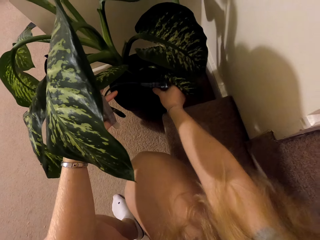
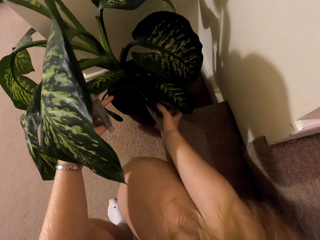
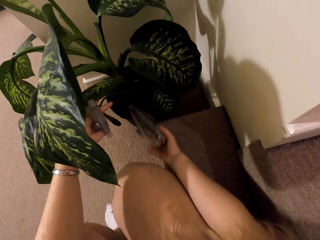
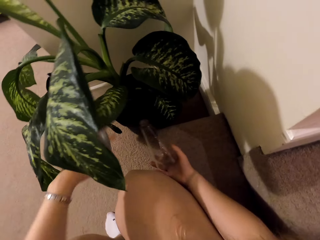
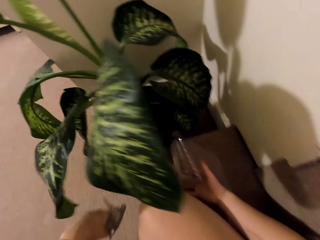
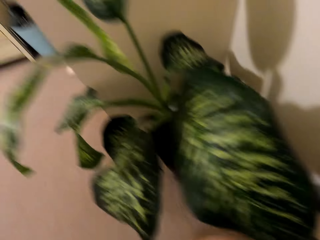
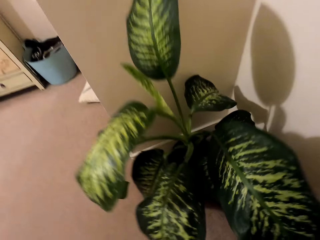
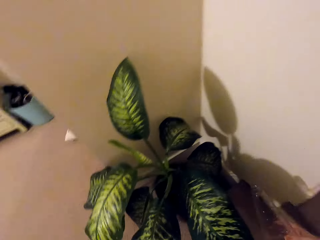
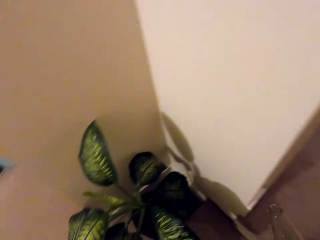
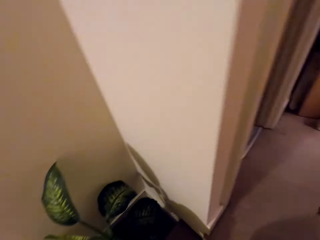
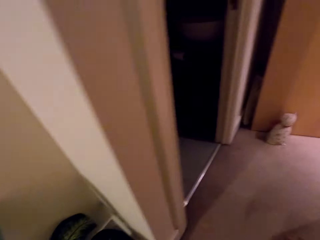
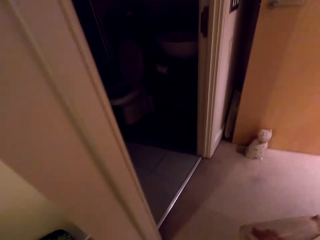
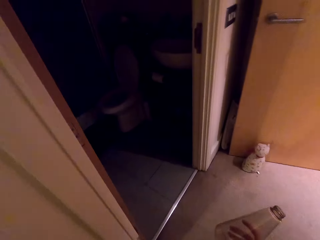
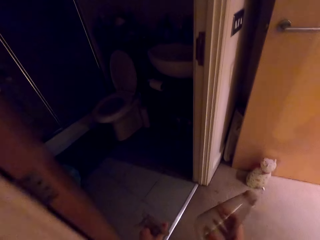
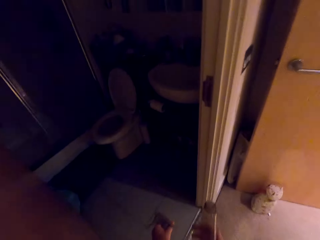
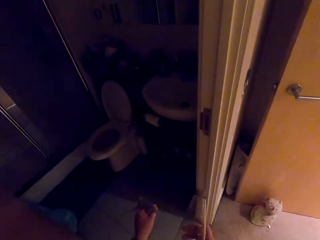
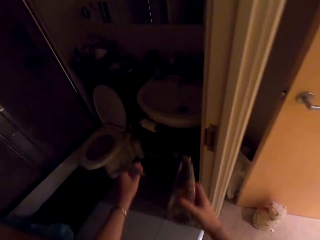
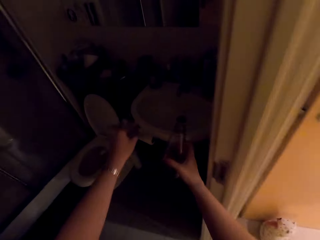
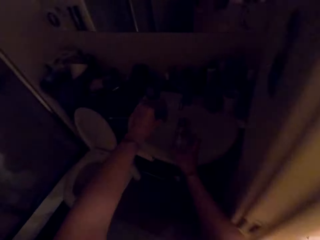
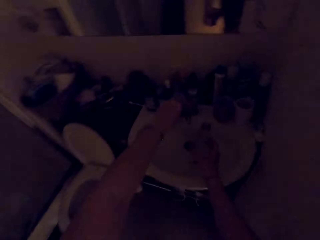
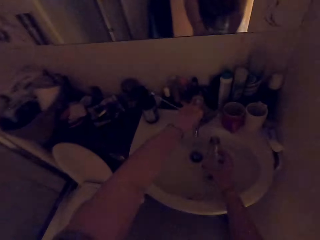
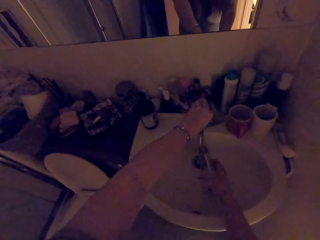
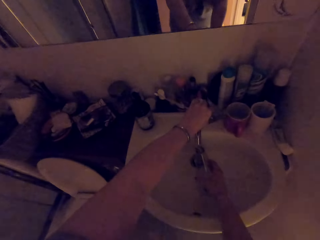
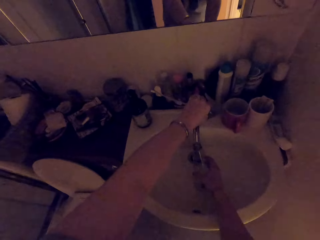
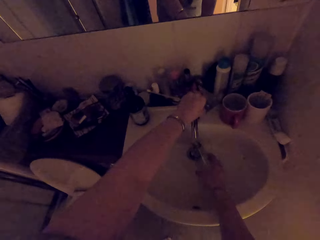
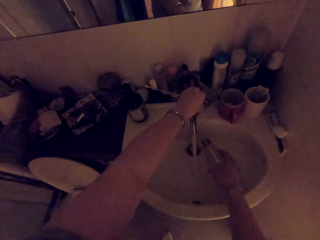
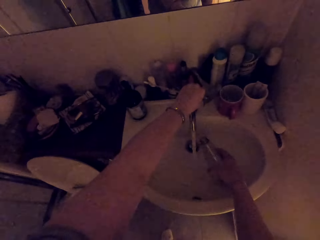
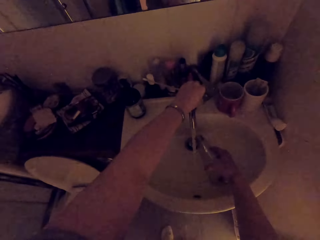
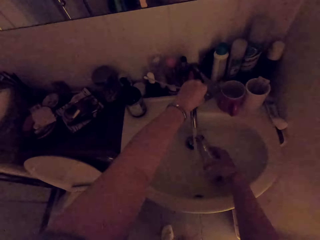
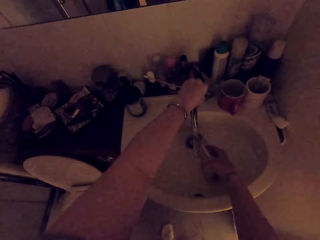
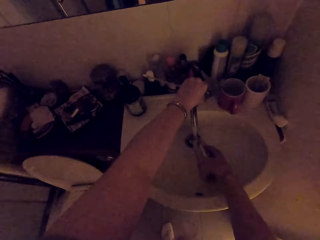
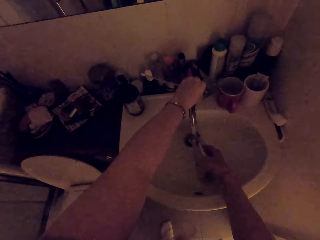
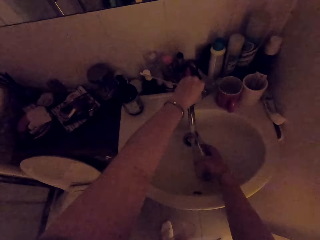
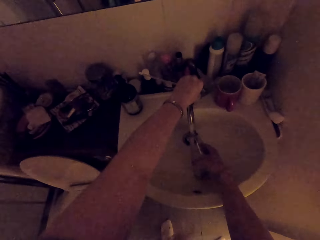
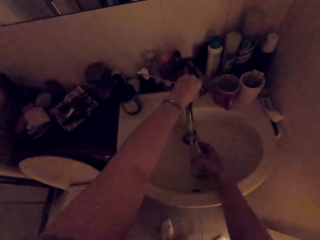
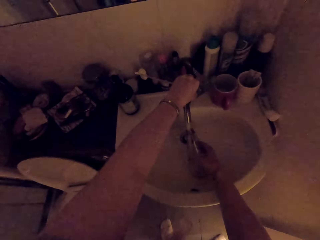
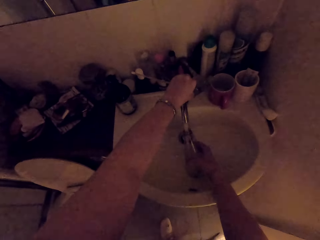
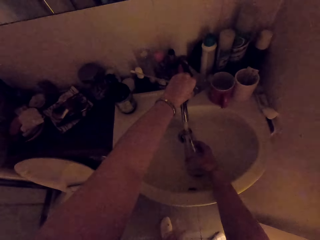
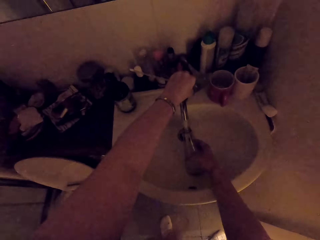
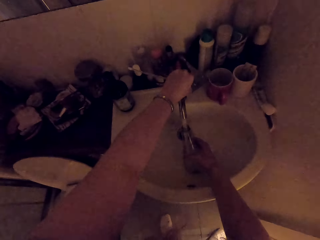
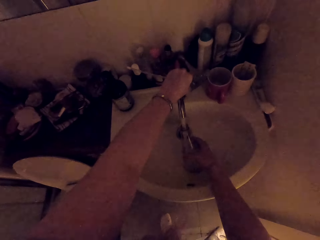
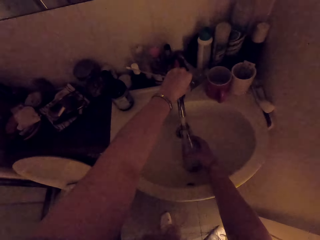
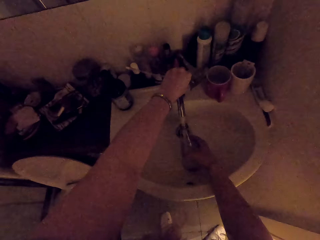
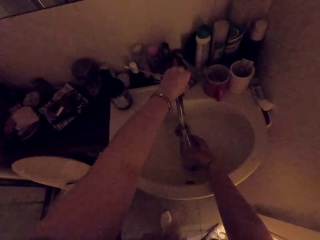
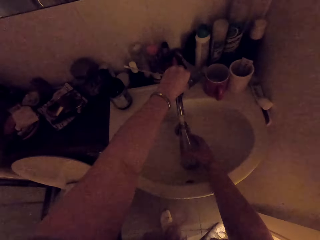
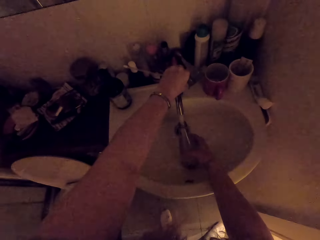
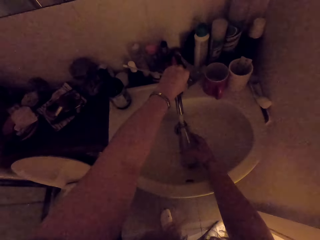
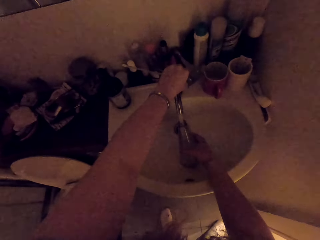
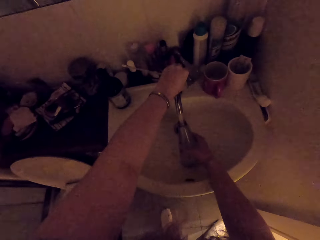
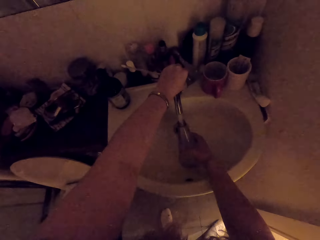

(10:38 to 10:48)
The camera wearer moves the spray bottle. They walk in the washroom. They open the tap. They put water into the spray bottle.

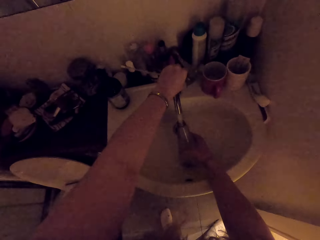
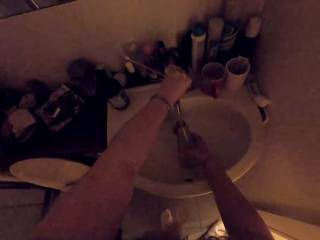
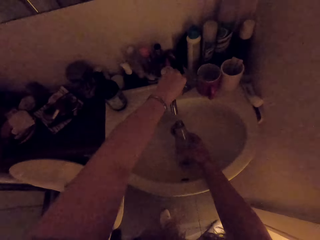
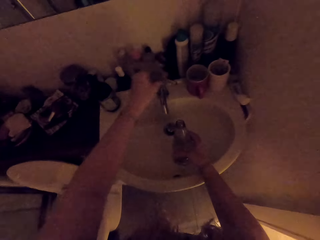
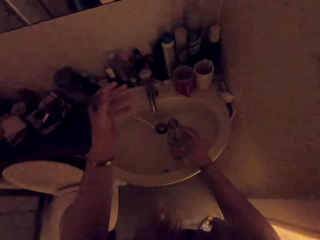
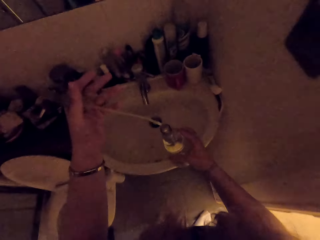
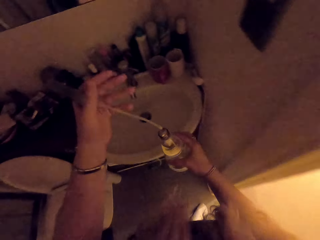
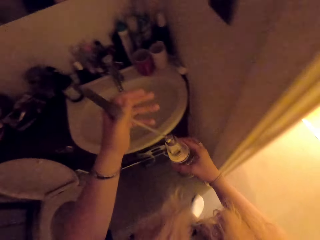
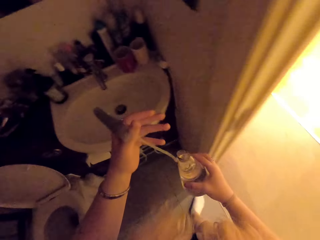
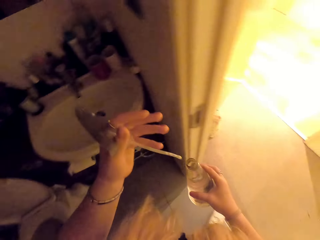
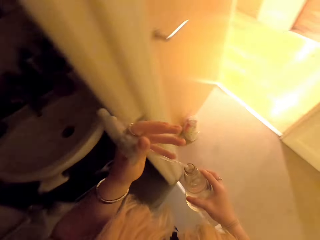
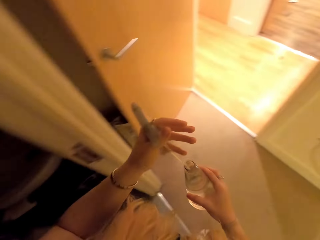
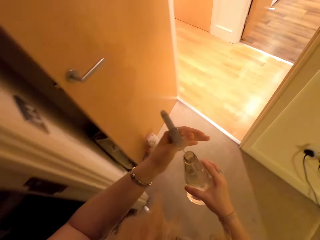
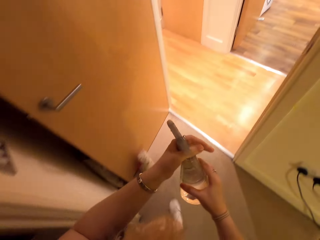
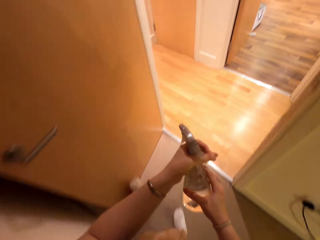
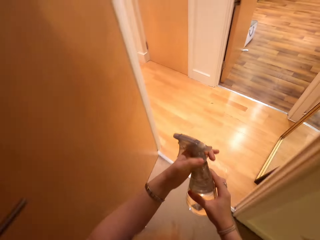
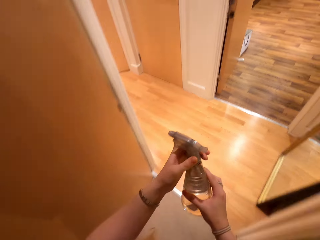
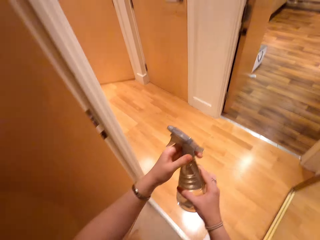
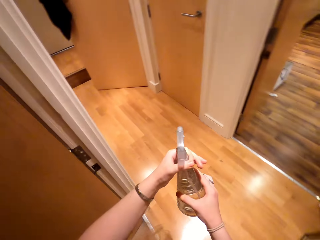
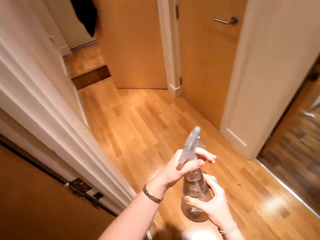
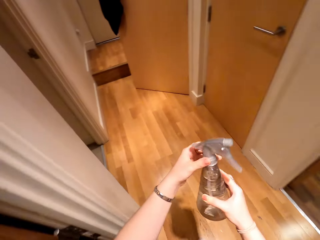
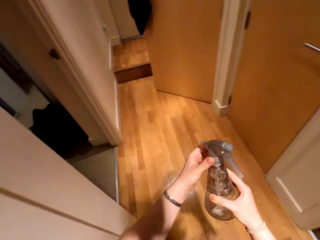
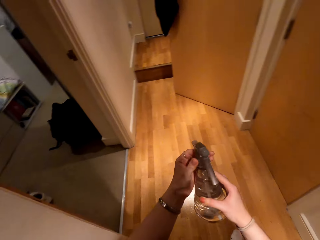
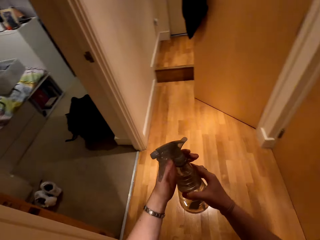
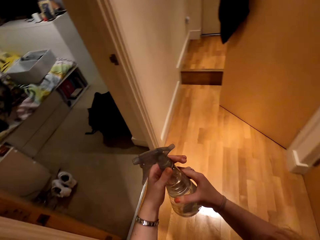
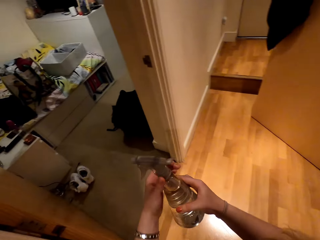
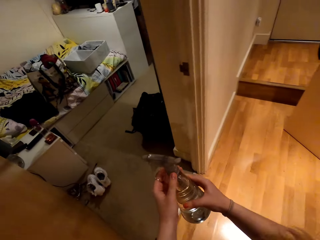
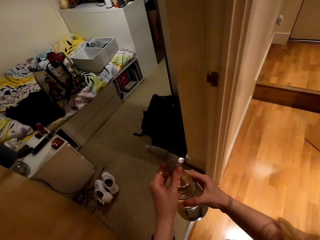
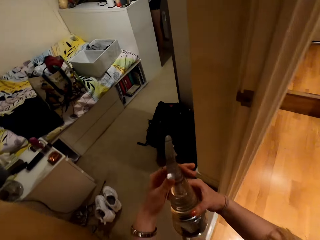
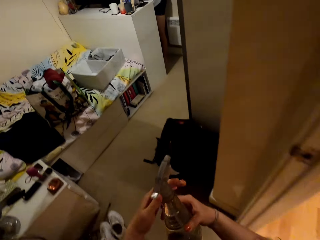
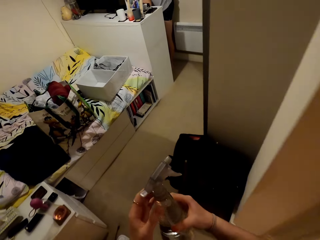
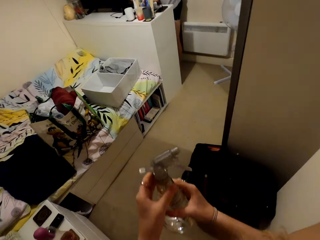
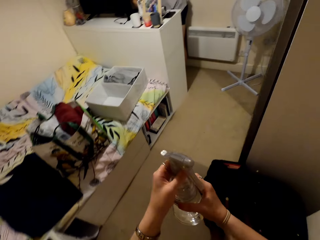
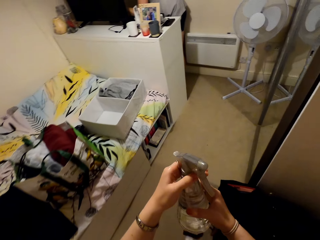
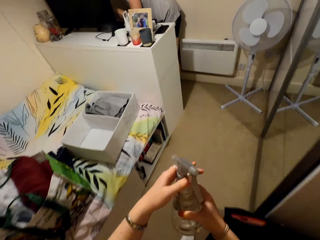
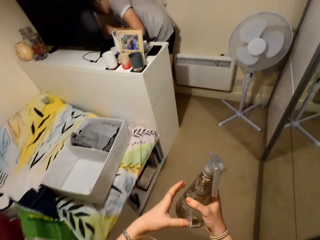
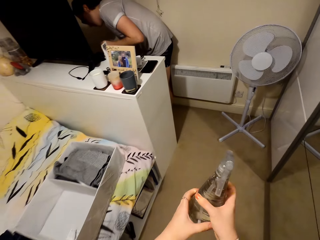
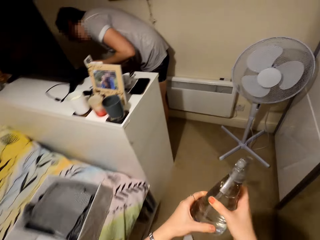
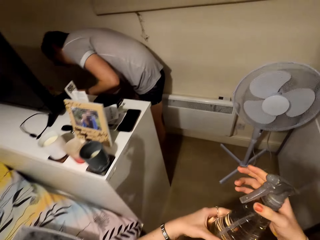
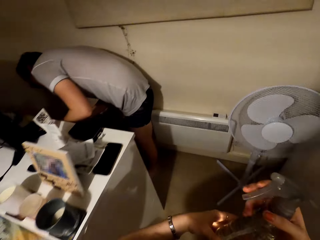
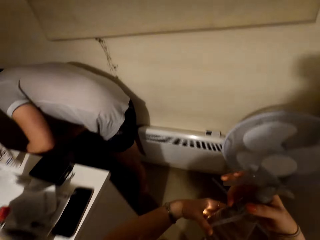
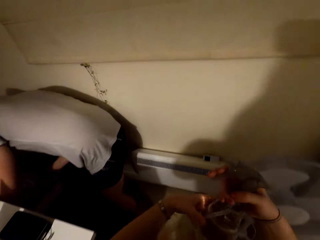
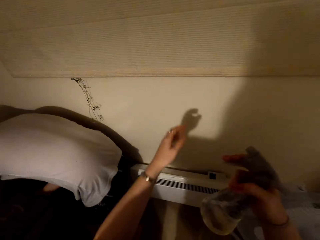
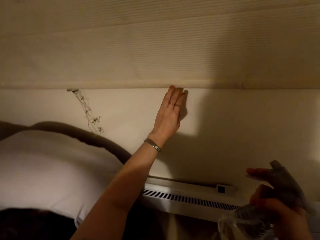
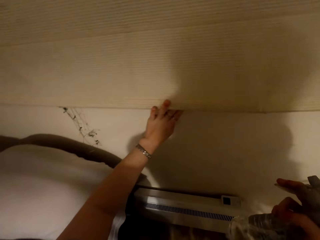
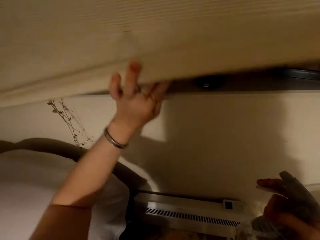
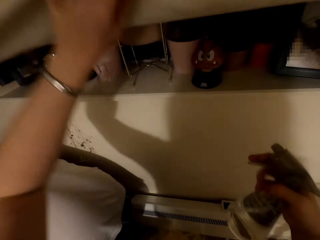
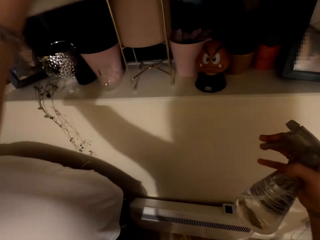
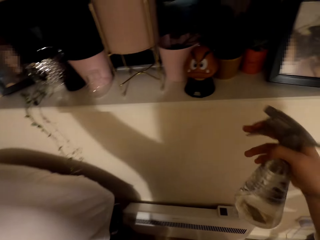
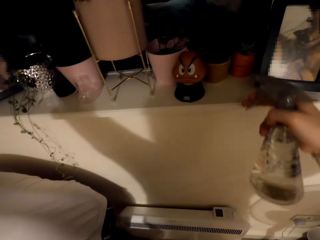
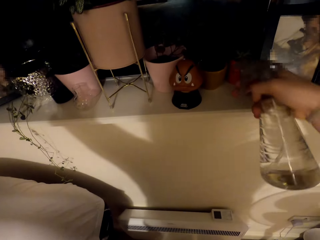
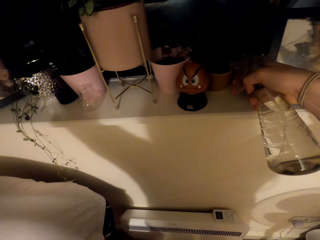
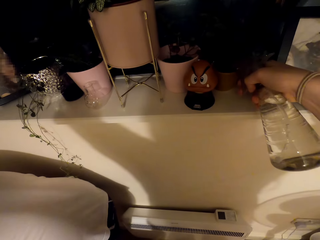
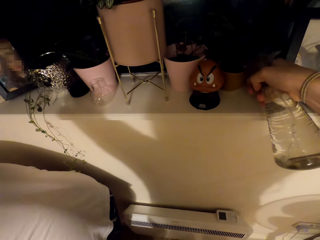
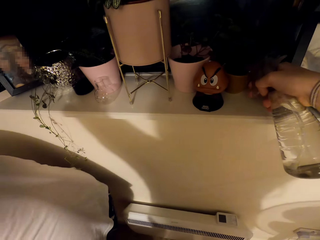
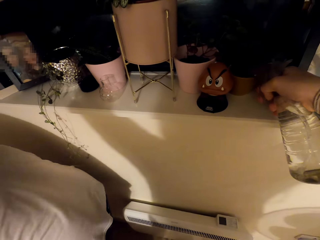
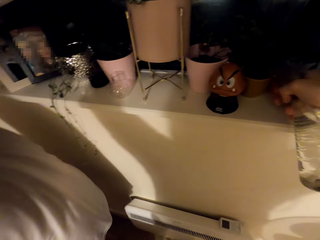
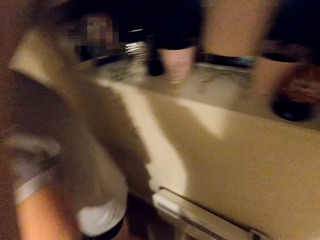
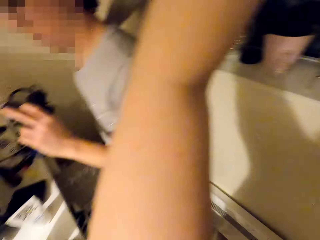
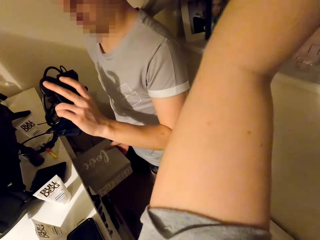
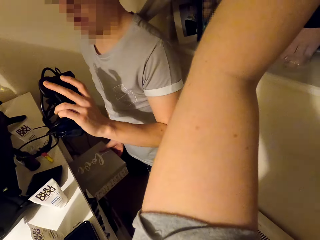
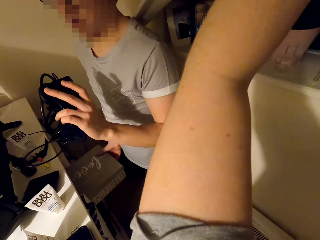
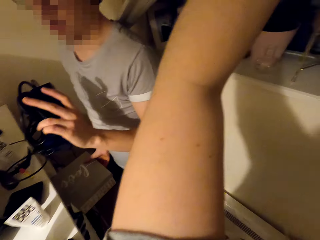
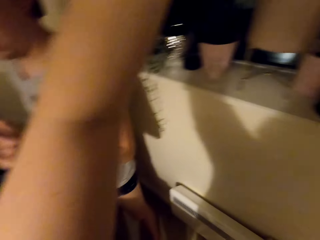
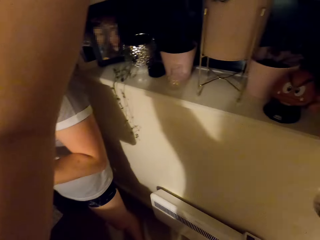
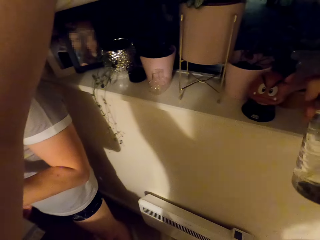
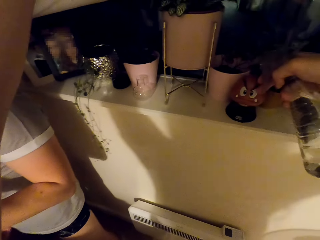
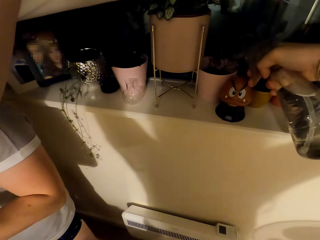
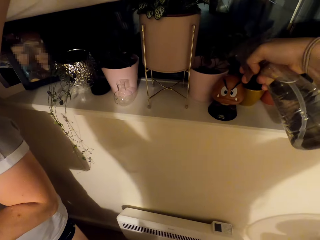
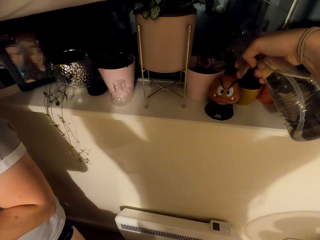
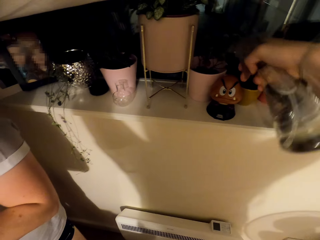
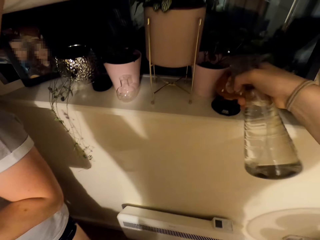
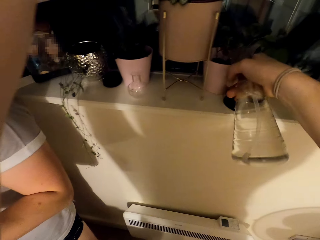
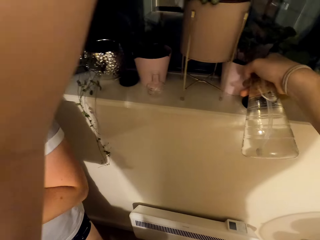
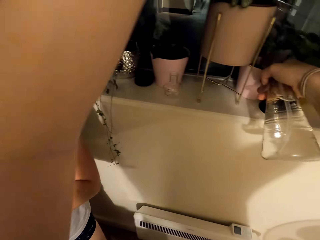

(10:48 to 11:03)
The camera wearer closes the tap. They move the spray bottle. They close the spray bottle. They walk around the house. They open the curtain. They water the flower using the spray bottle.
